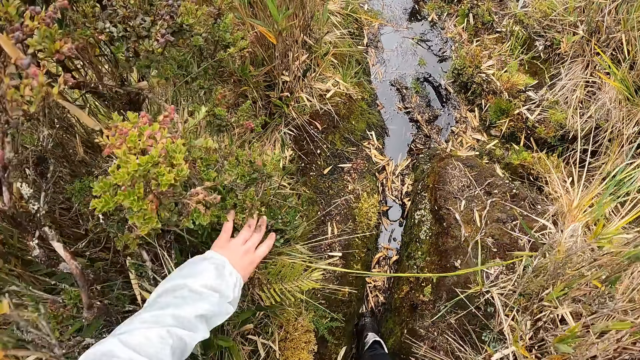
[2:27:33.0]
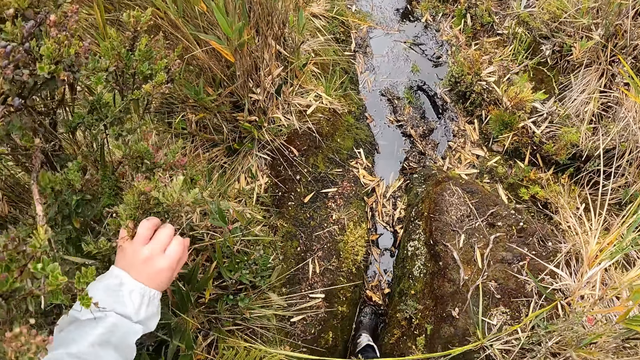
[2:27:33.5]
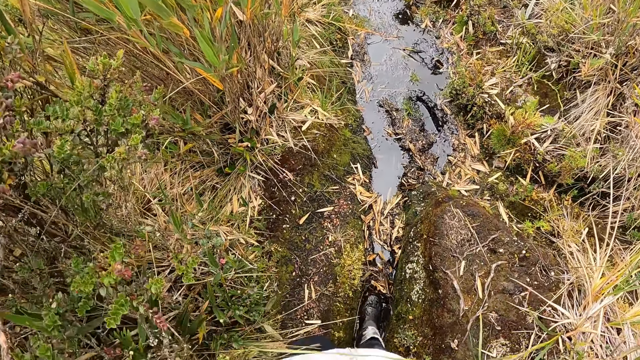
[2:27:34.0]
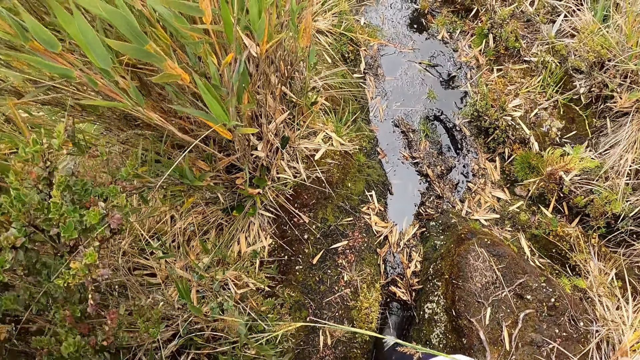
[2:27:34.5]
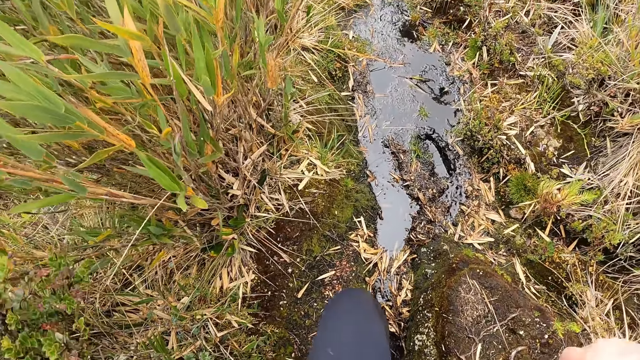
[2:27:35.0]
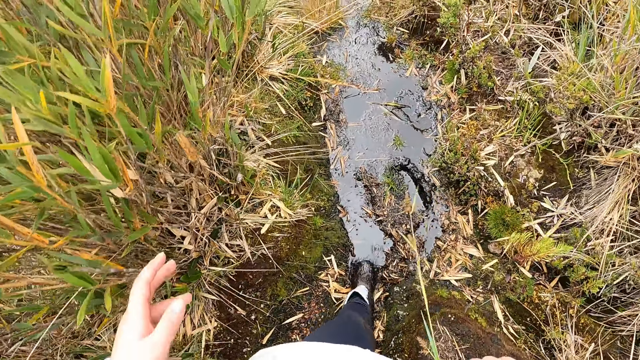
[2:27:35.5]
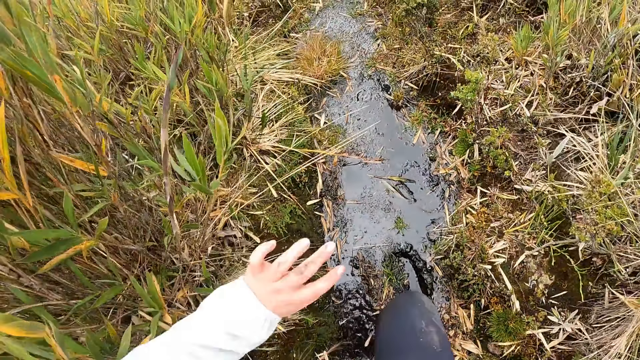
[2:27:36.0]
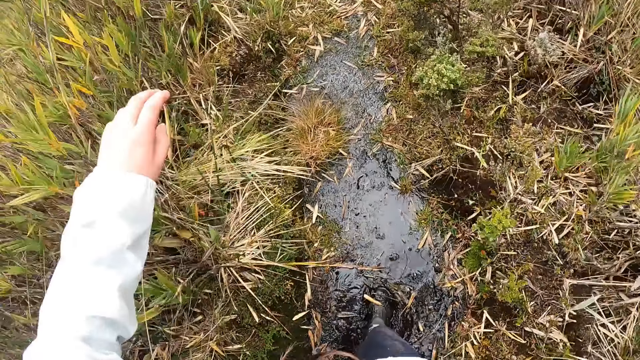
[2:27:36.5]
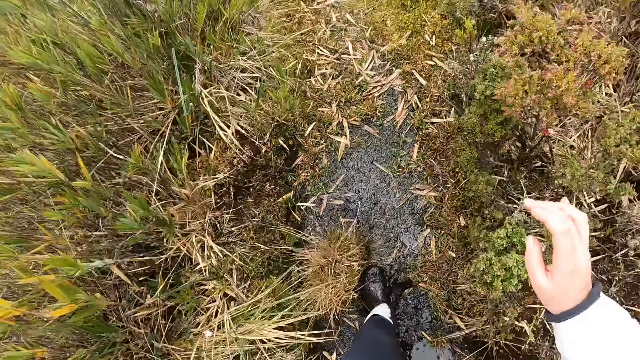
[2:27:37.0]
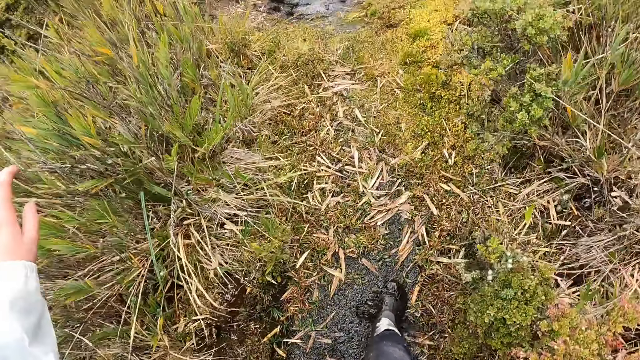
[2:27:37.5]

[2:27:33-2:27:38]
The camera wearer touches a plant with her left hand.

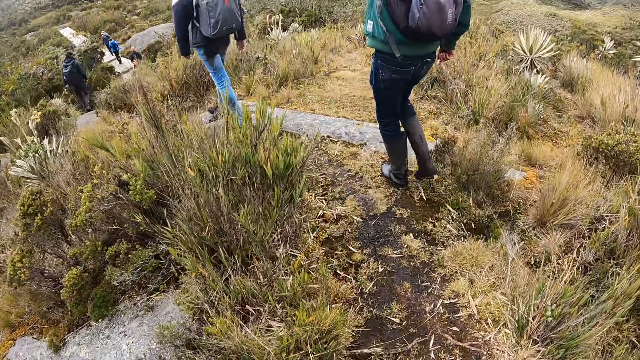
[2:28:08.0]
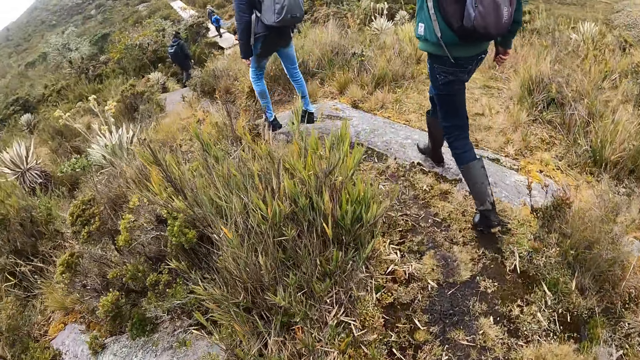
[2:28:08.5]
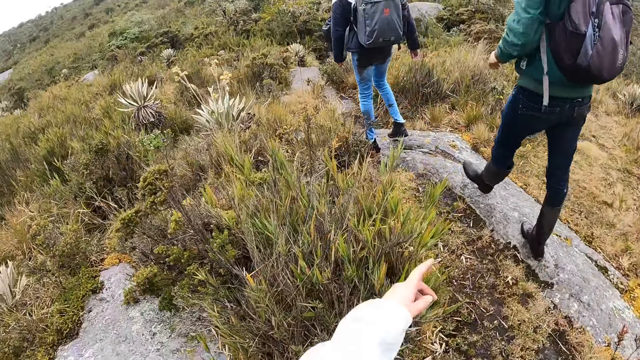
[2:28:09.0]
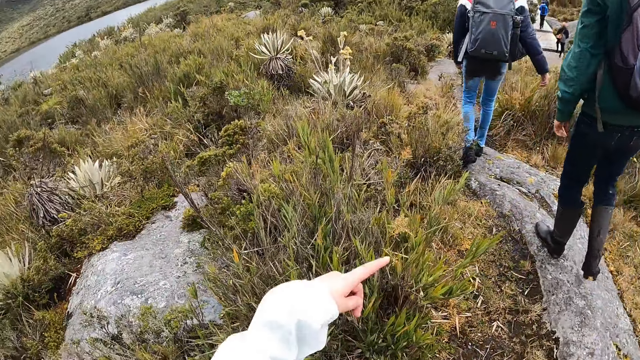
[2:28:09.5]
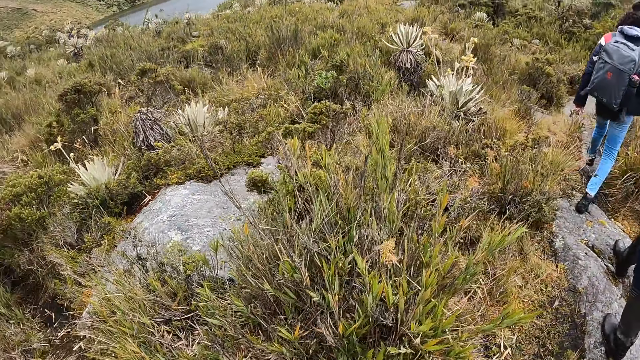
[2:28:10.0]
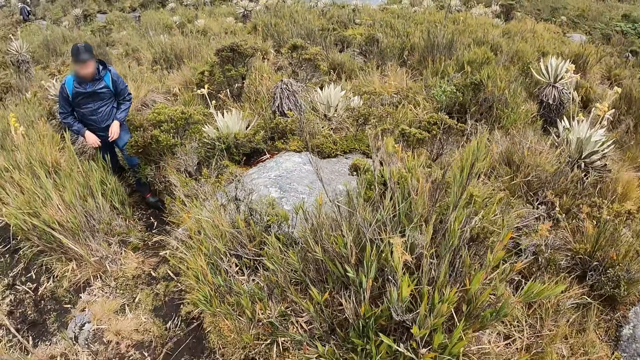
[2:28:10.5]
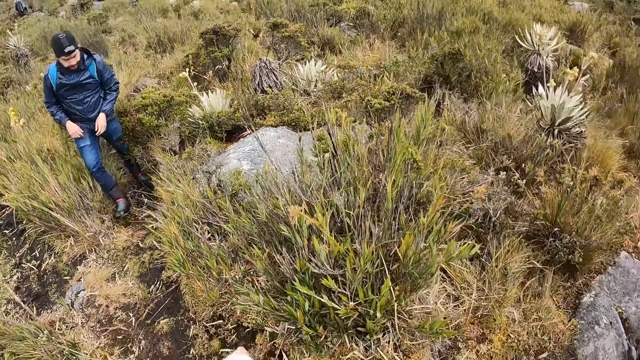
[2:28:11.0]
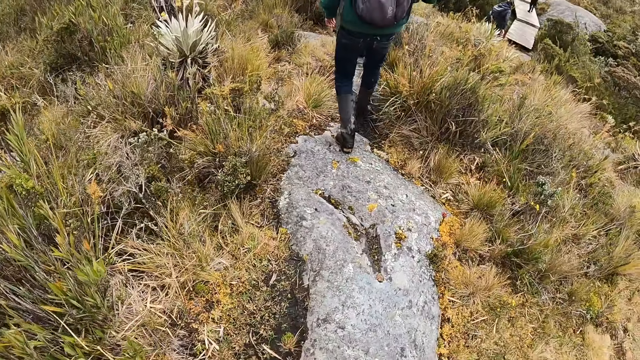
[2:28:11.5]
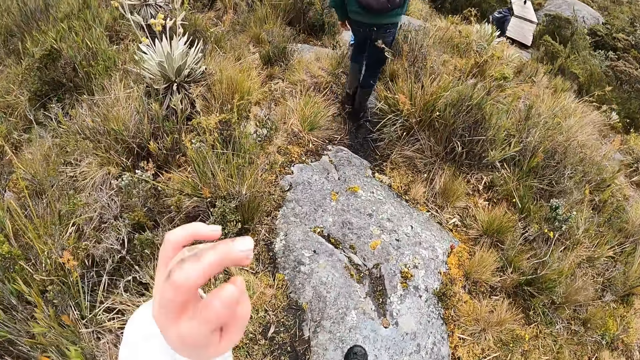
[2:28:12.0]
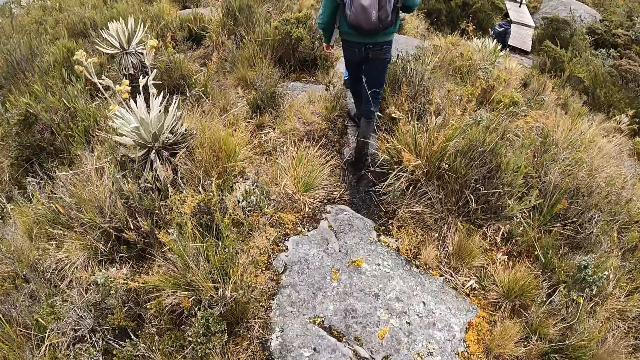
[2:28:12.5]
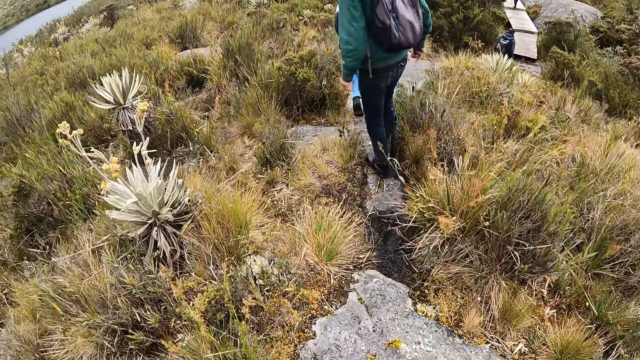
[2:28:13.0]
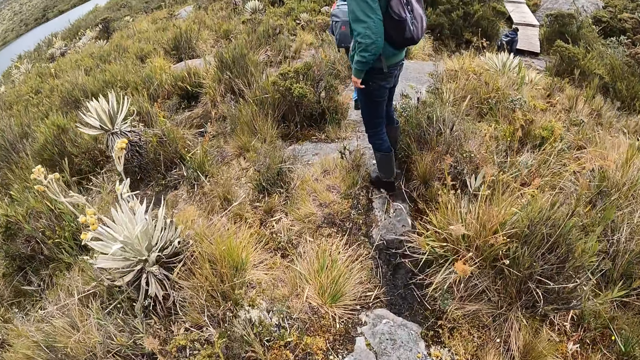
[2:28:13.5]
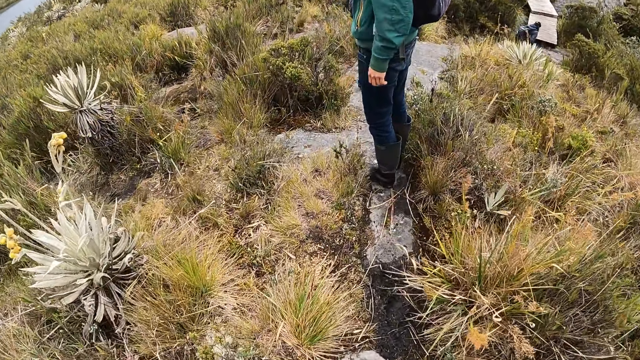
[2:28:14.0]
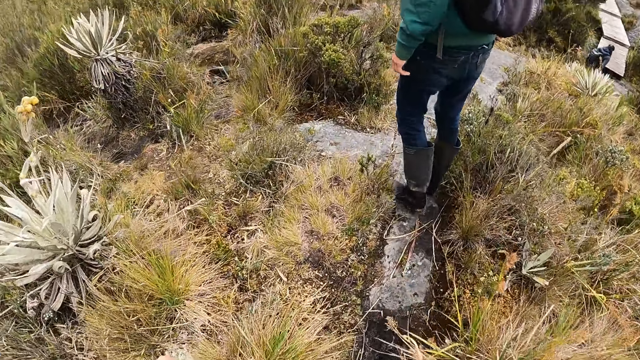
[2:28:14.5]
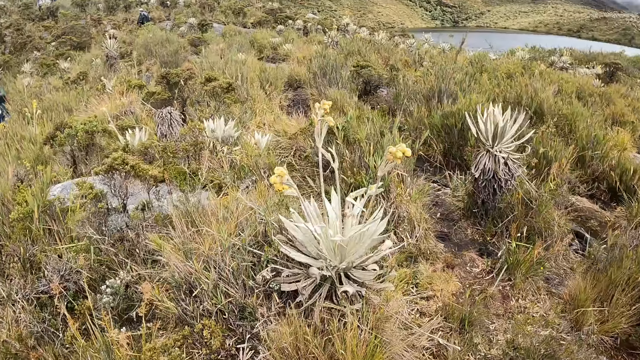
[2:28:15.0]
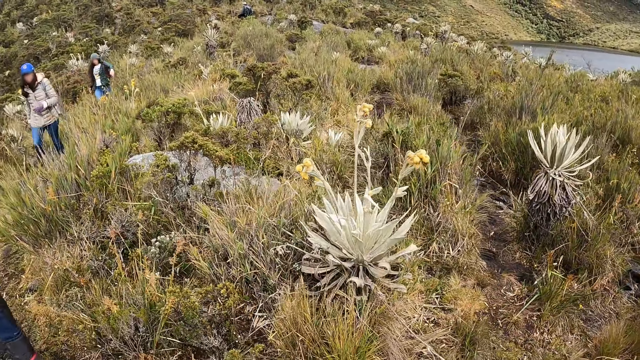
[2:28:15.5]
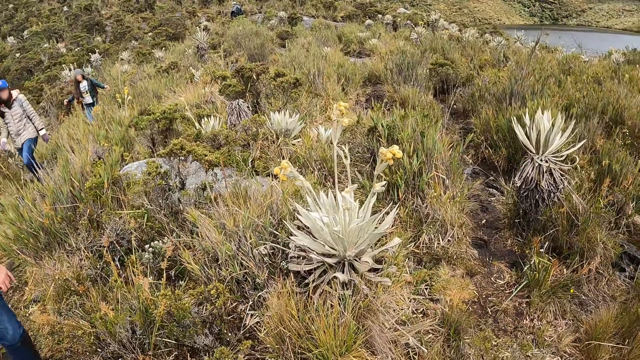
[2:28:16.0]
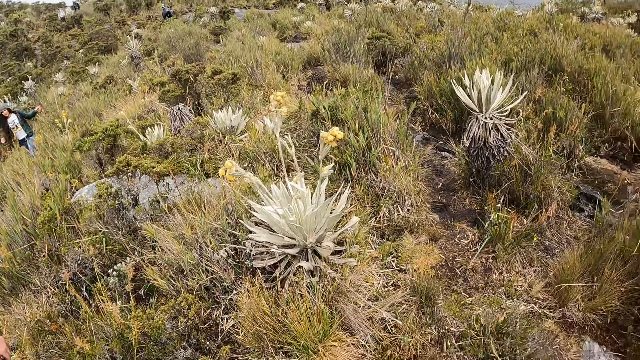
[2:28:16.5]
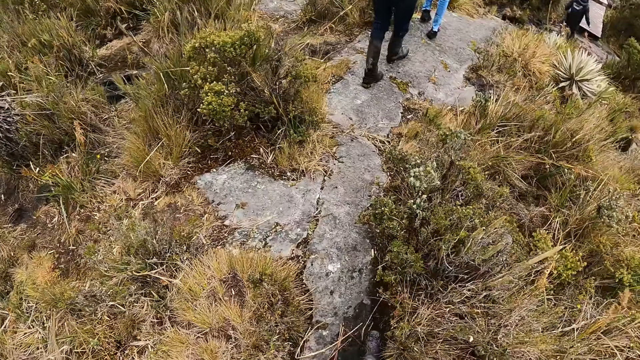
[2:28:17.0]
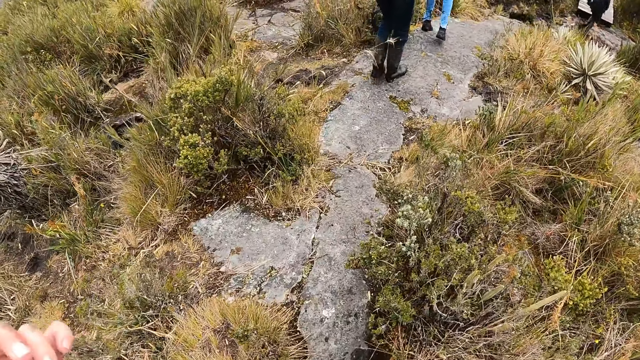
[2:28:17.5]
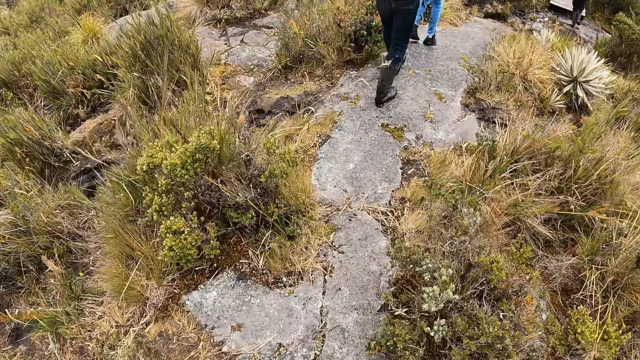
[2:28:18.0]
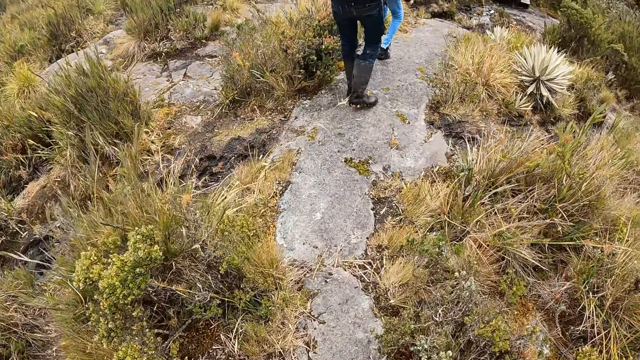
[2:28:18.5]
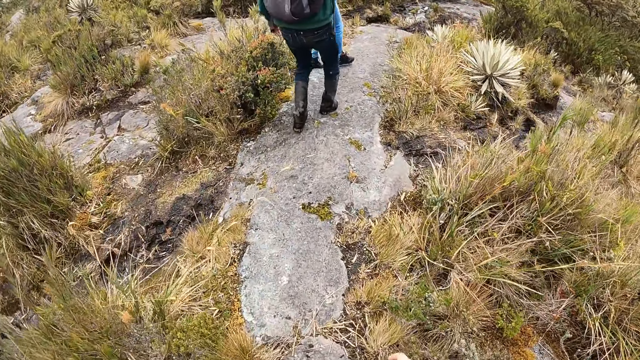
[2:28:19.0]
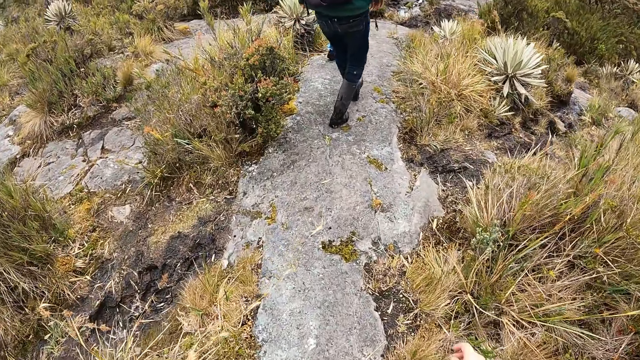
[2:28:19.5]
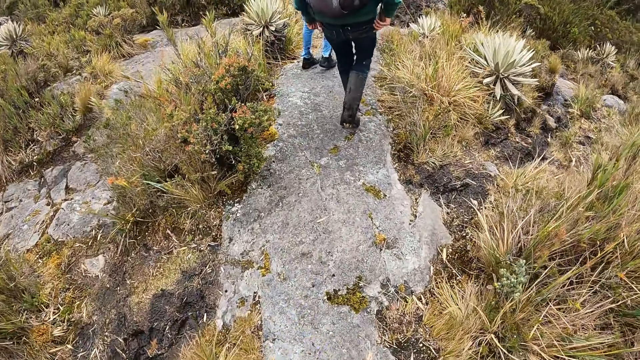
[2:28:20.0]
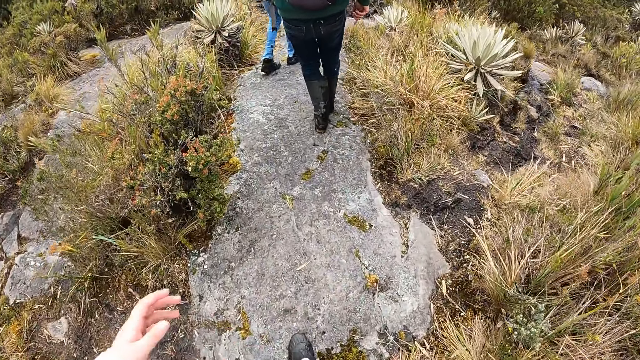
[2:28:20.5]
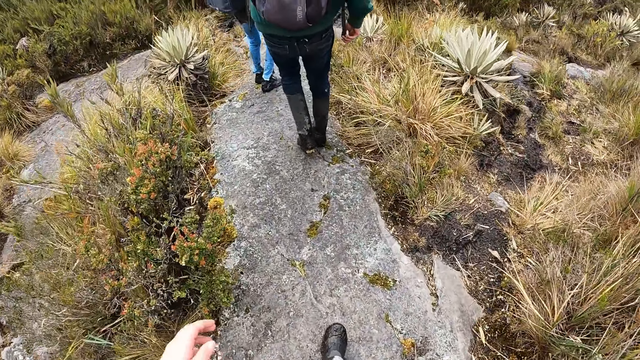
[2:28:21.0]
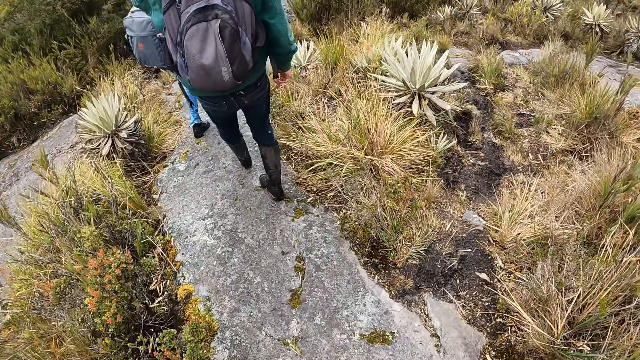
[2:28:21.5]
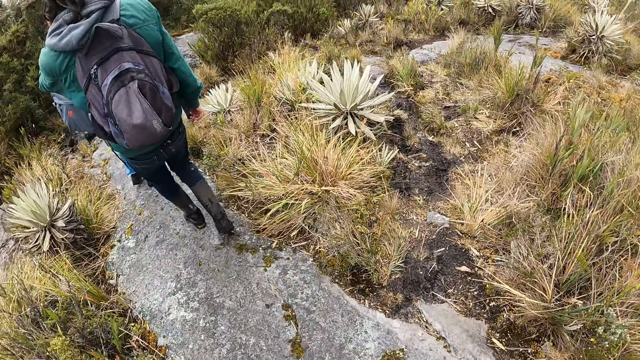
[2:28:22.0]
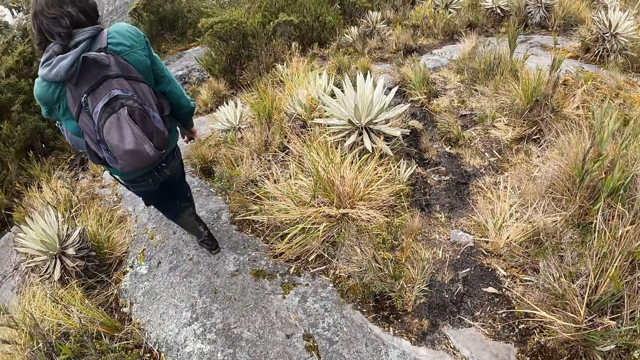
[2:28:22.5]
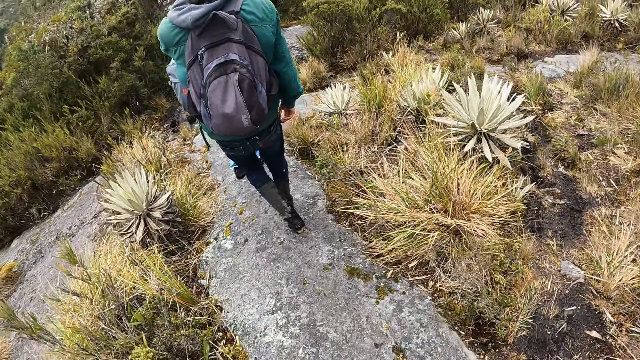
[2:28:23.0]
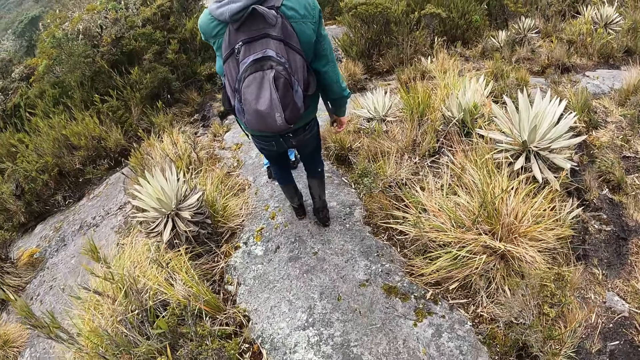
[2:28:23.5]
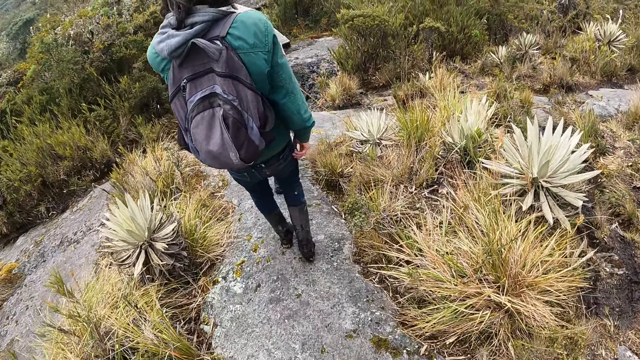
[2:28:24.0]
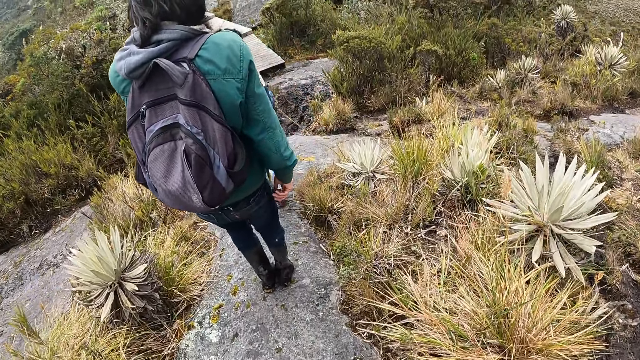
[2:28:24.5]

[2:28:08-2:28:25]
The camera wearer points the left index finger forward. They move around.
